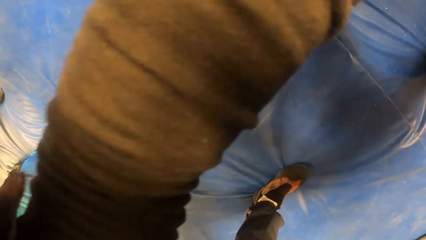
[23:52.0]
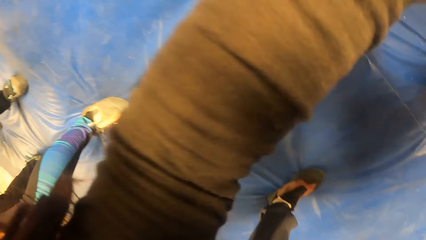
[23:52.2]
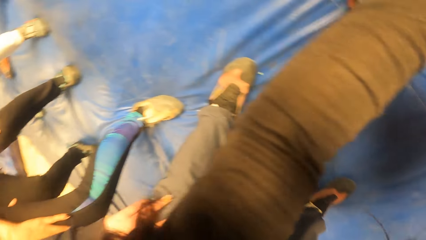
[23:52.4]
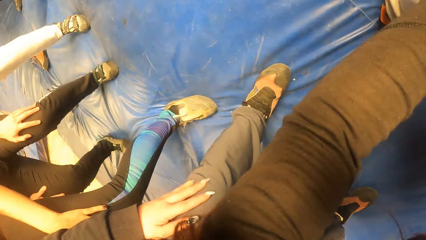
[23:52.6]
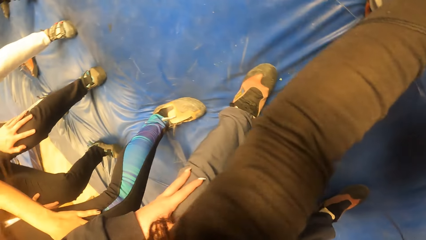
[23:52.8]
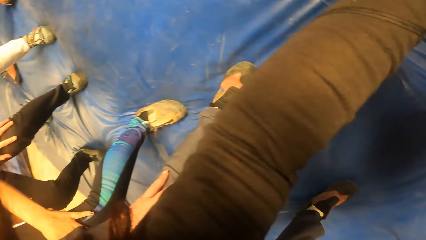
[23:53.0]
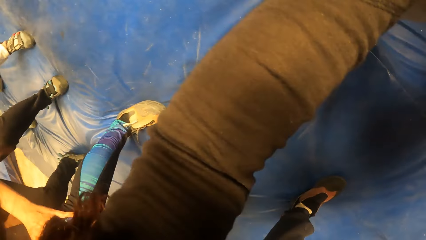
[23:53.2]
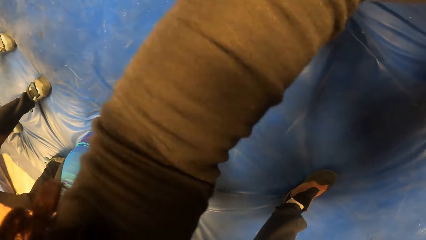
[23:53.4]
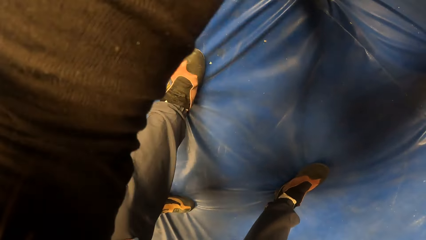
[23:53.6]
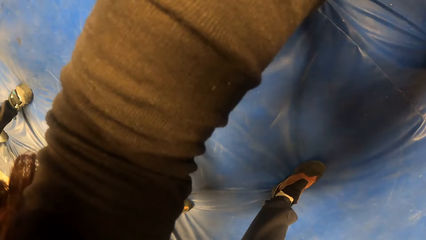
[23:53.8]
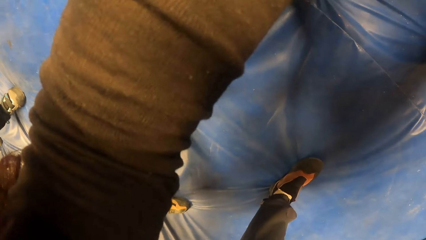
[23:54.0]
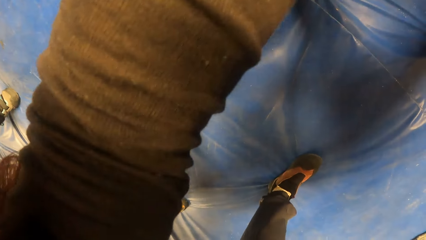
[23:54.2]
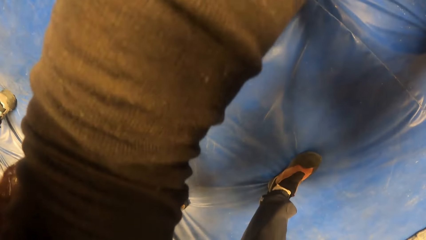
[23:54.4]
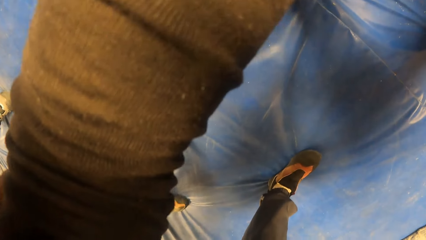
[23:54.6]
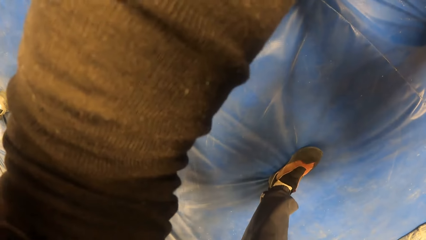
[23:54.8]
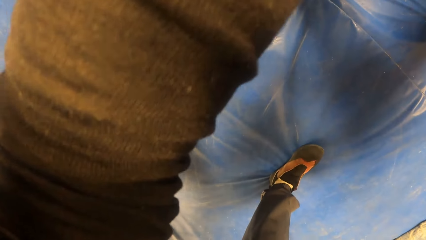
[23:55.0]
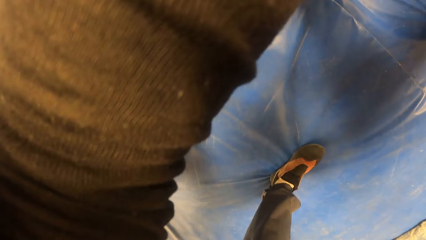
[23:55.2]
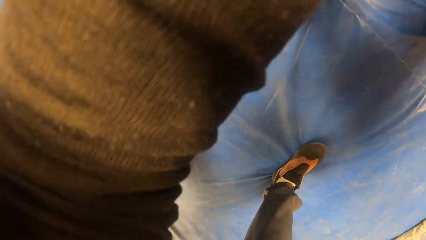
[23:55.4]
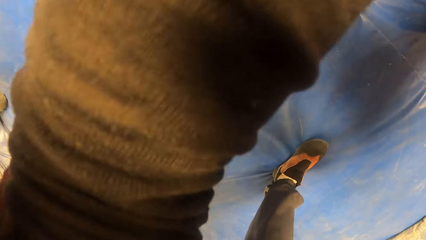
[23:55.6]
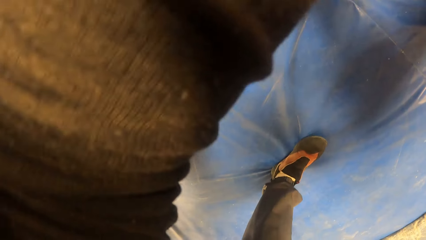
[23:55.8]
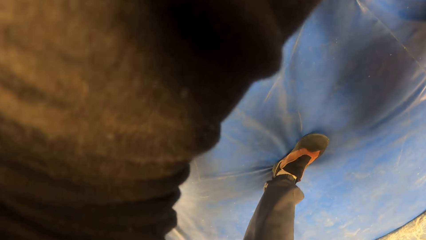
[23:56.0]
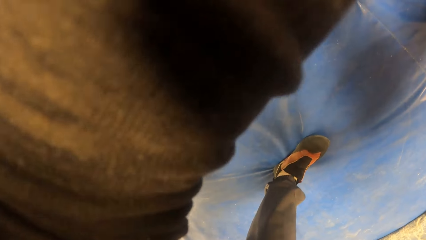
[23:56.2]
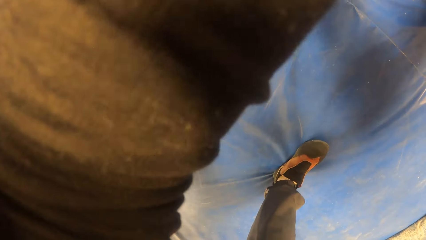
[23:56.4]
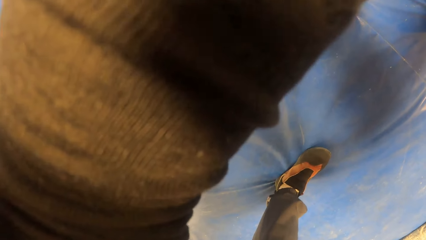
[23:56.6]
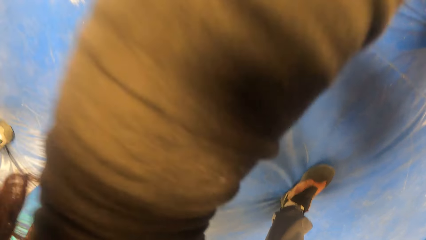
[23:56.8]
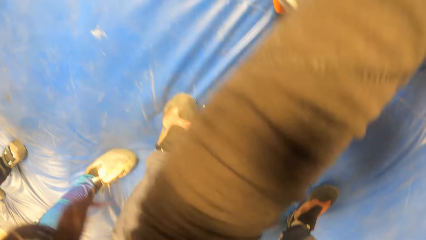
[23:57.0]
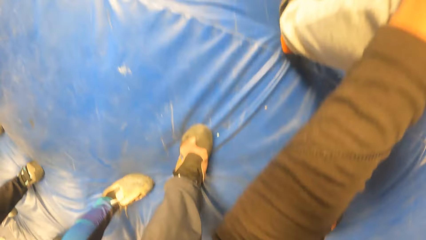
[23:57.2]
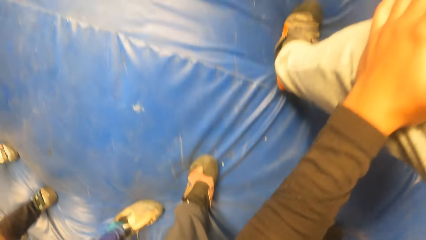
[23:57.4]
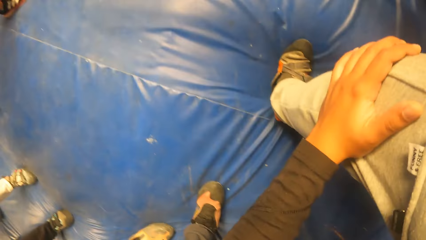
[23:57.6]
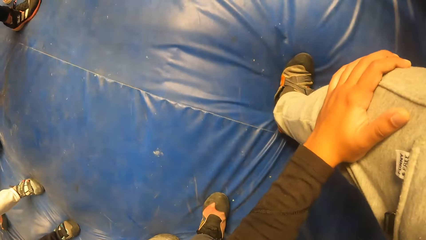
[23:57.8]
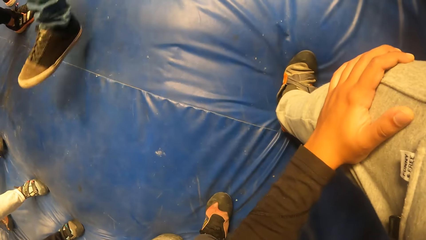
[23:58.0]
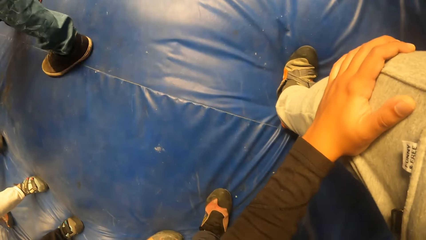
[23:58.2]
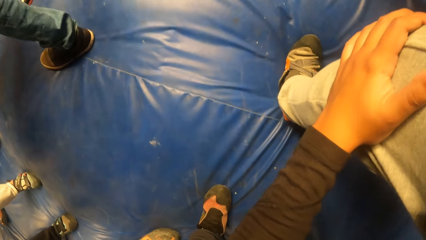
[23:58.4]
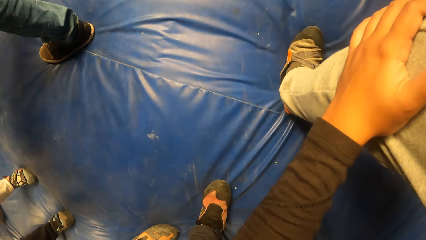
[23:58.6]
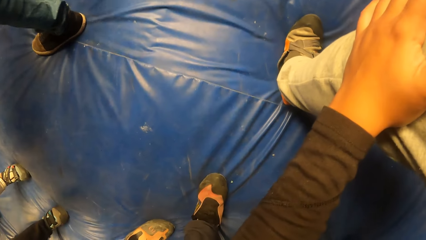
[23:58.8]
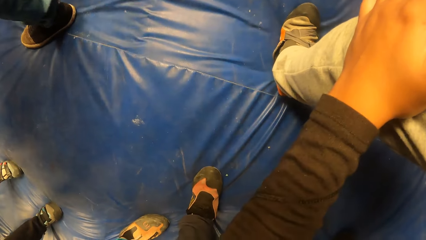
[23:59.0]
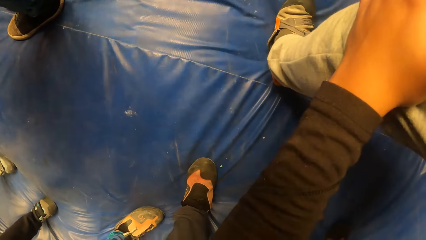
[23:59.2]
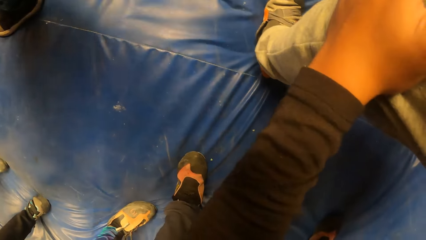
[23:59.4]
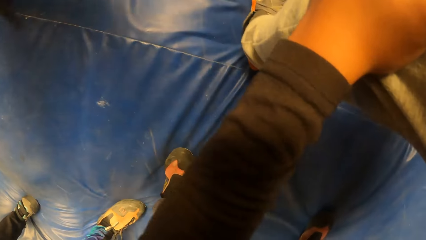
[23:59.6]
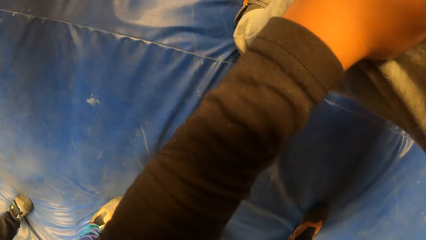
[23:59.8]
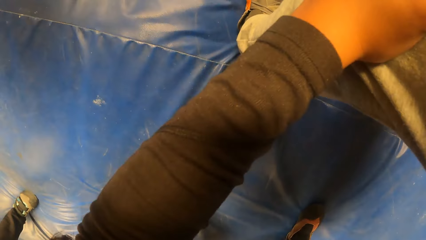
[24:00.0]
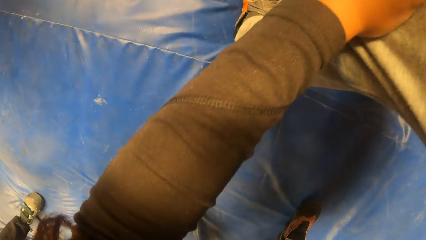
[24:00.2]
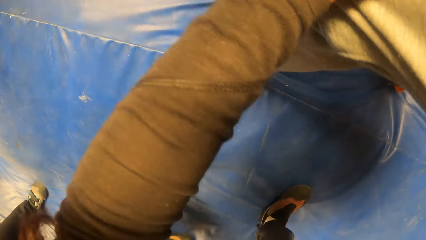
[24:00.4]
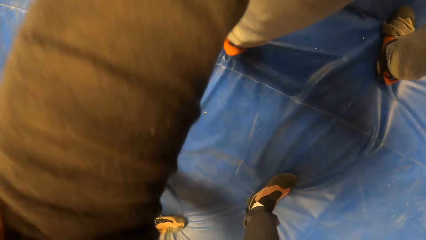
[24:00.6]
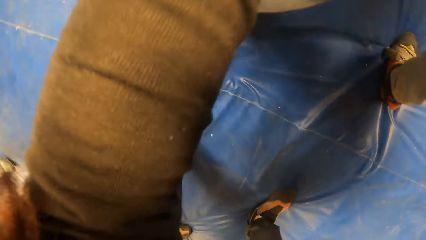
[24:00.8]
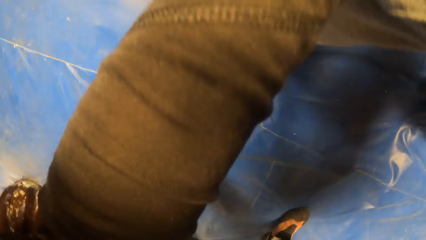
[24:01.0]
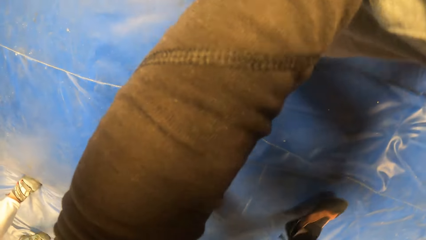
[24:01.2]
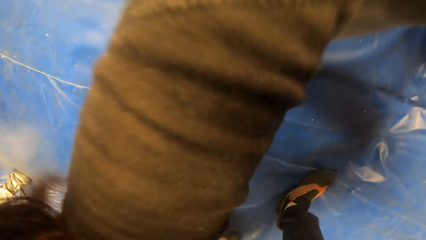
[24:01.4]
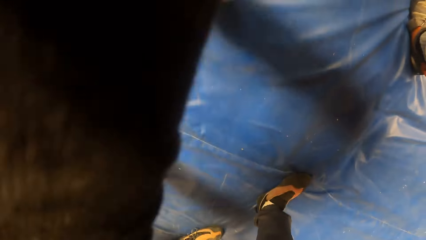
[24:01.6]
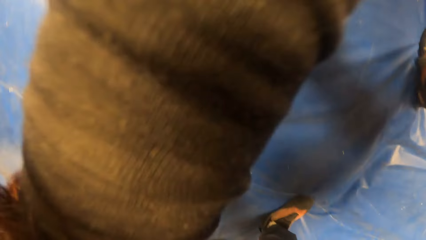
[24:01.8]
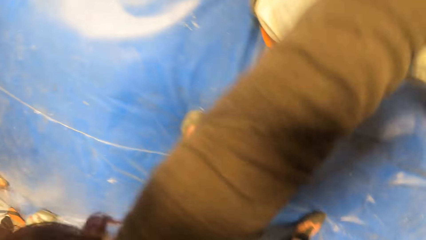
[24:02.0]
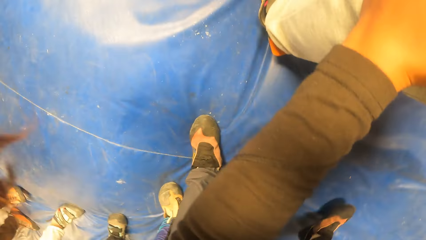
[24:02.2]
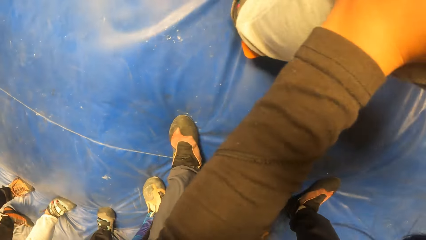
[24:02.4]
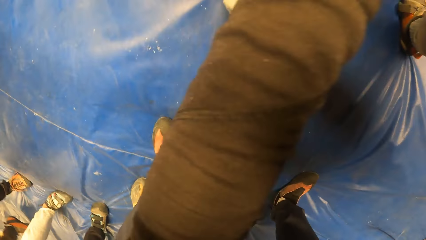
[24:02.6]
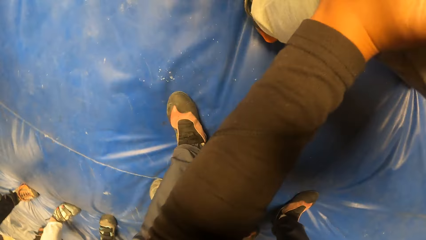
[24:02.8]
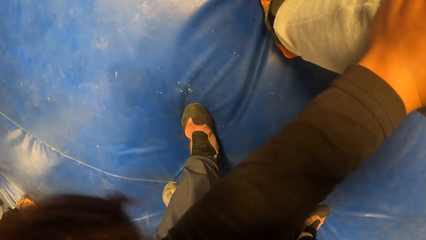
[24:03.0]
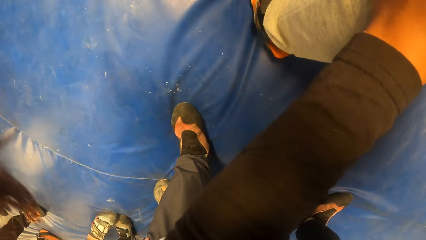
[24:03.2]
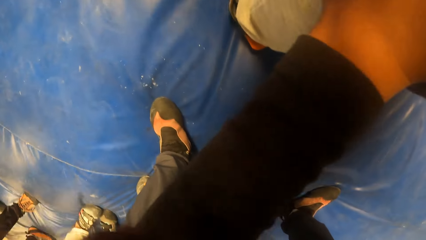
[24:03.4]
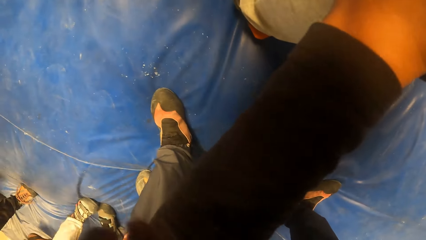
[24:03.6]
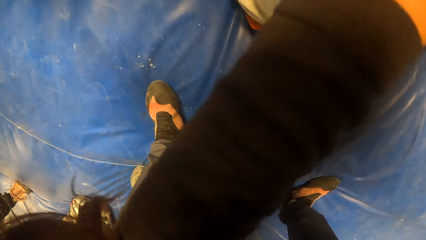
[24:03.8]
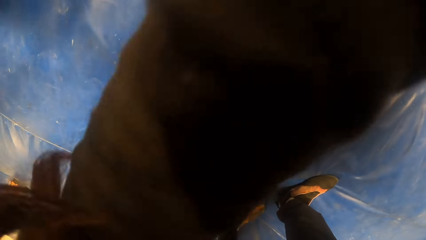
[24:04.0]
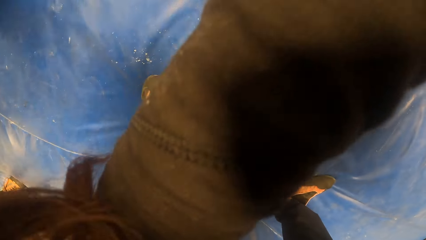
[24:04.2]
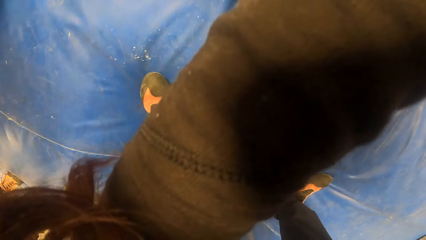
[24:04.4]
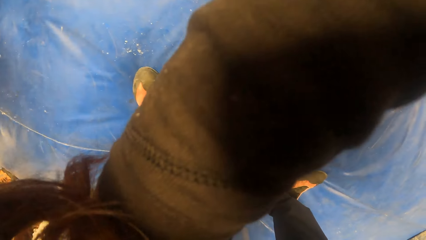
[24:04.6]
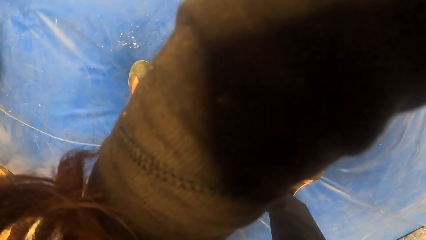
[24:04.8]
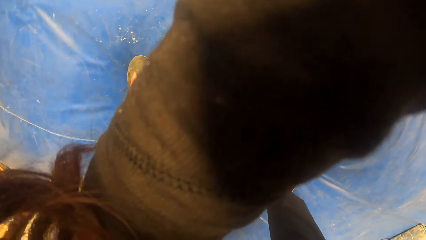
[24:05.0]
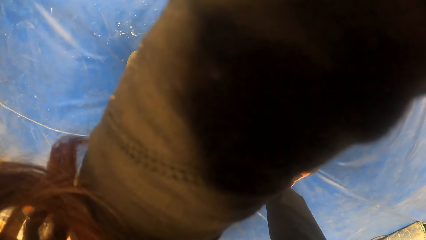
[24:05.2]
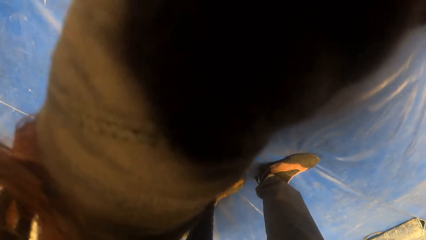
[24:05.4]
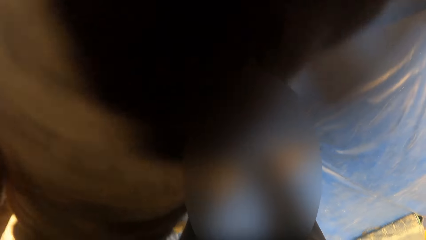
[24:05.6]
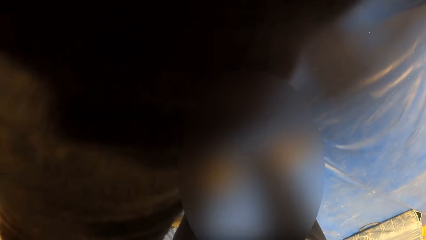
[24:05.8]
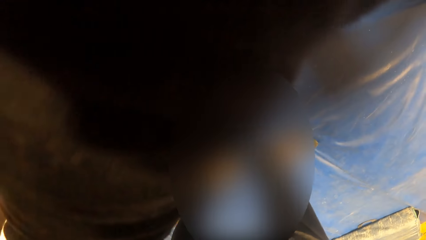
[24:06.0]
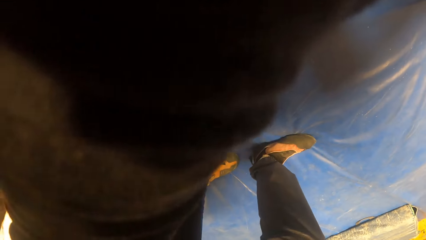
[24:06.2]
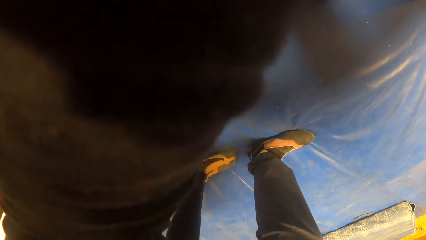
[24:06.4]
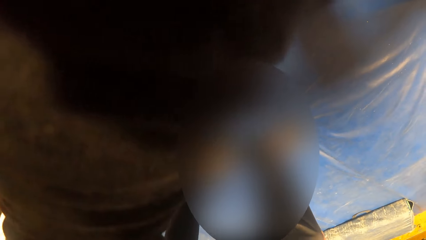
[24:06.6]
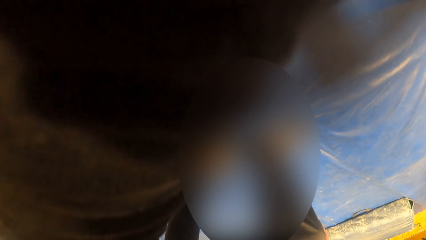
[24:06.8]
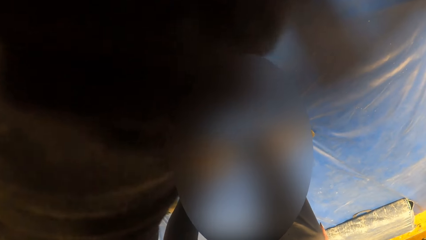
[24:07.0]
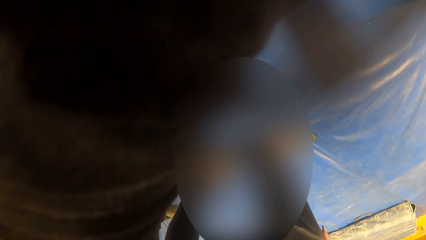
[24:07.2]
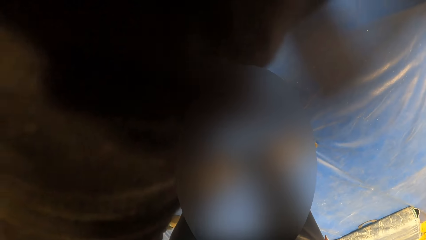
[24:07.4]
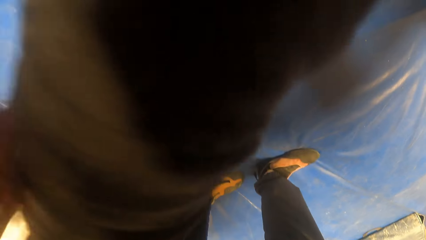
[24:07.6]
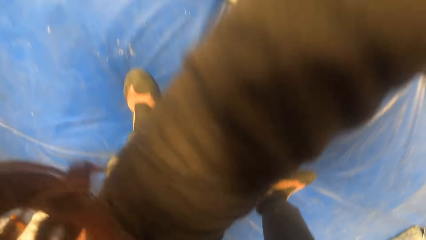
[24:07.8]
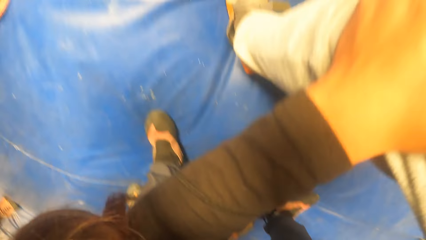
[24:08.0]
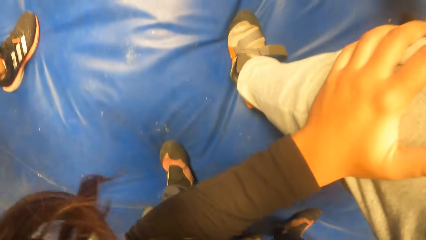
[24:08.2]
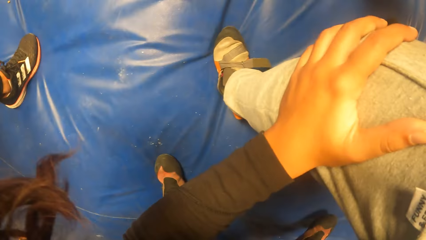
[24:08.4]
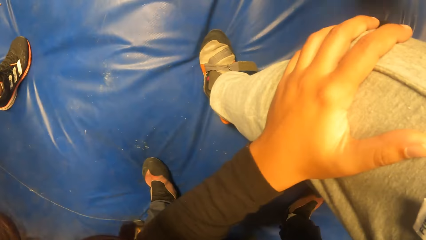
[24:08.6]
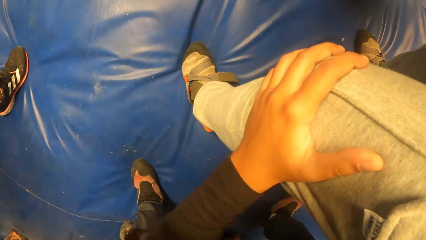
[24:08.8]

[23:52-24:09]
The camera wearer exercises with the group of people in the game arena.
